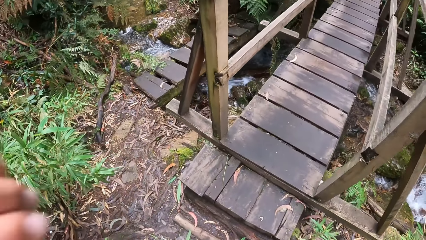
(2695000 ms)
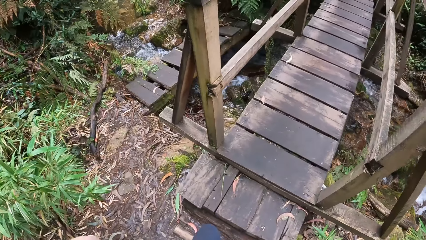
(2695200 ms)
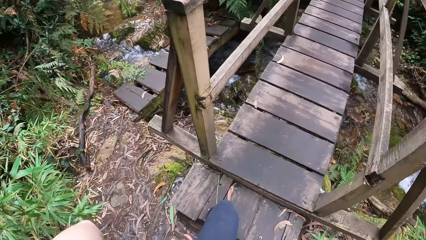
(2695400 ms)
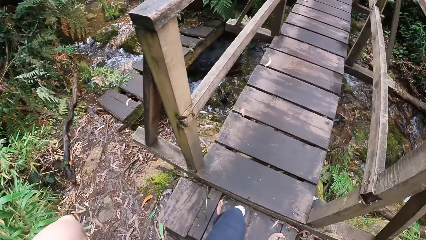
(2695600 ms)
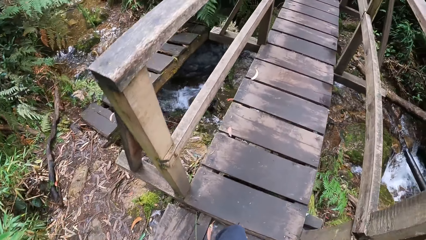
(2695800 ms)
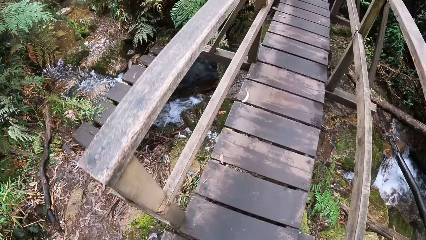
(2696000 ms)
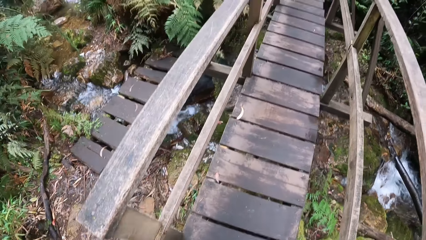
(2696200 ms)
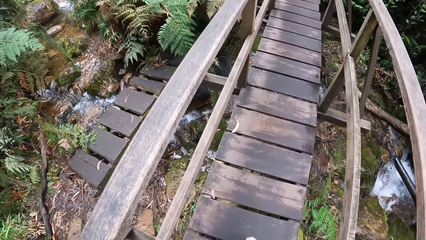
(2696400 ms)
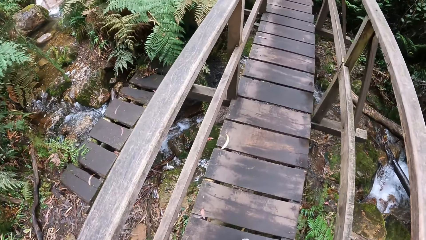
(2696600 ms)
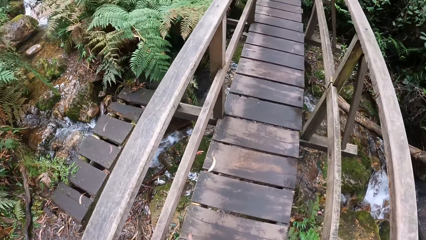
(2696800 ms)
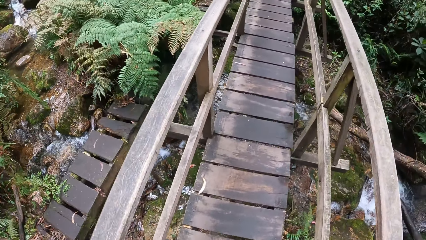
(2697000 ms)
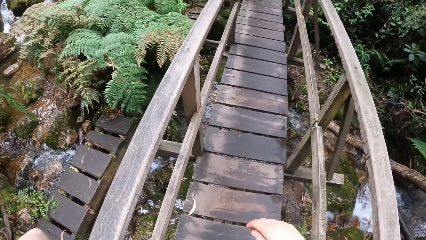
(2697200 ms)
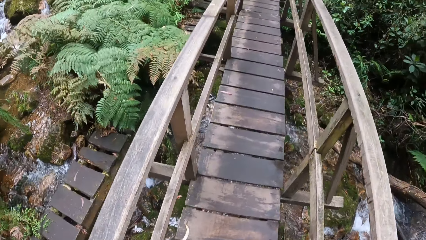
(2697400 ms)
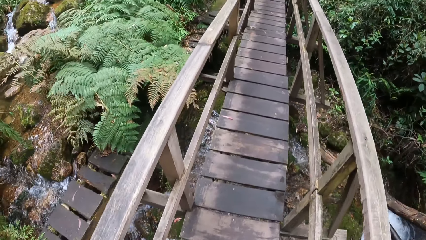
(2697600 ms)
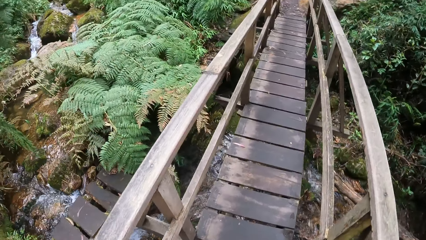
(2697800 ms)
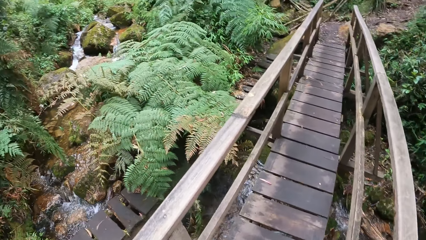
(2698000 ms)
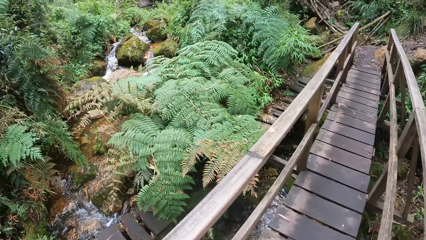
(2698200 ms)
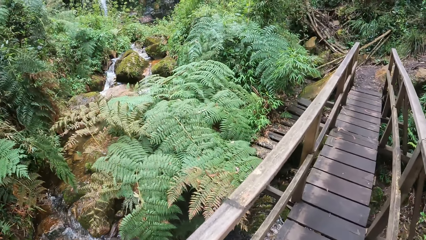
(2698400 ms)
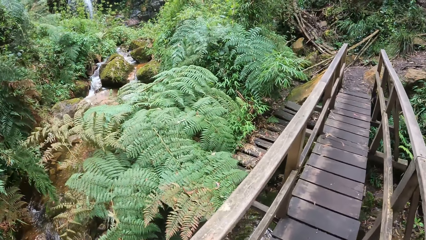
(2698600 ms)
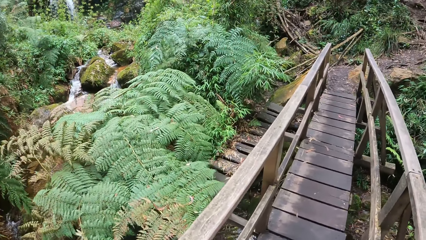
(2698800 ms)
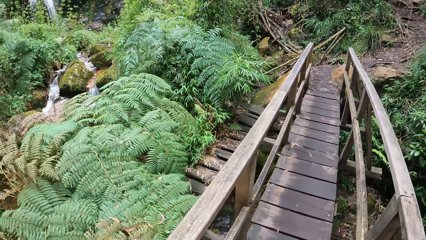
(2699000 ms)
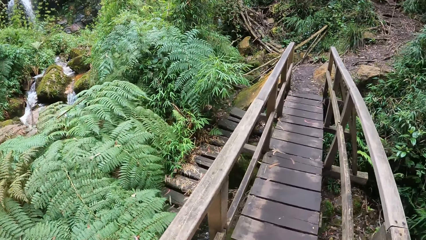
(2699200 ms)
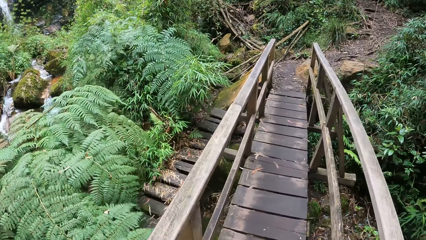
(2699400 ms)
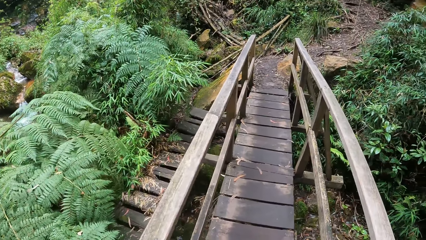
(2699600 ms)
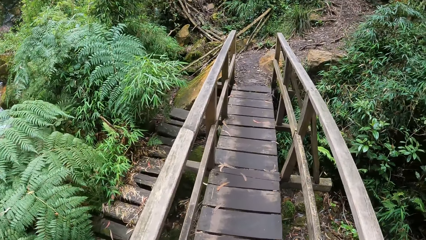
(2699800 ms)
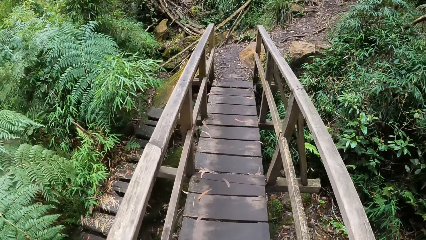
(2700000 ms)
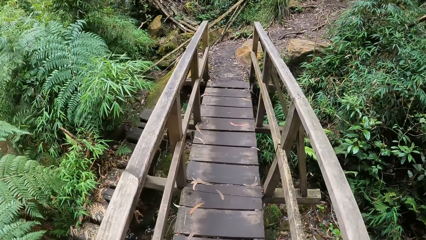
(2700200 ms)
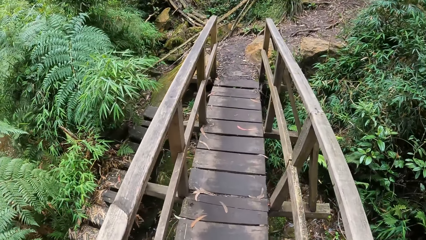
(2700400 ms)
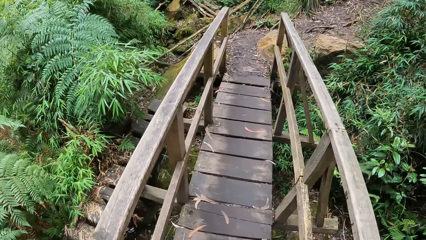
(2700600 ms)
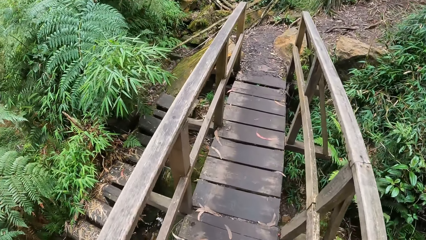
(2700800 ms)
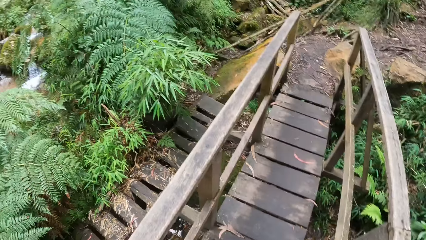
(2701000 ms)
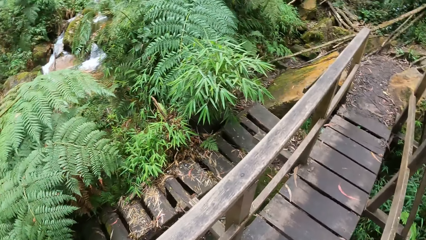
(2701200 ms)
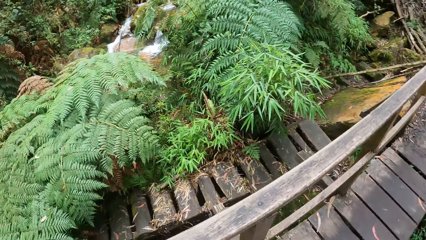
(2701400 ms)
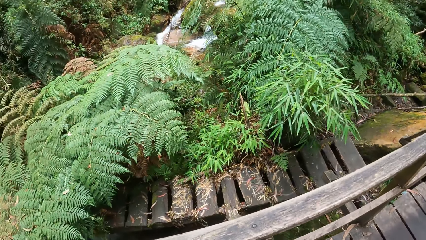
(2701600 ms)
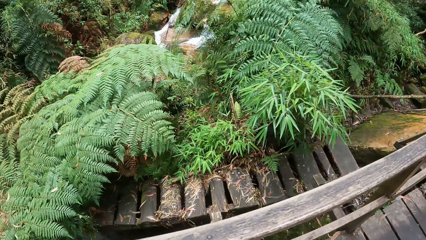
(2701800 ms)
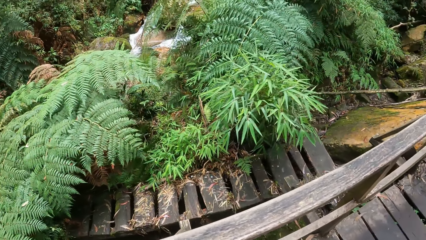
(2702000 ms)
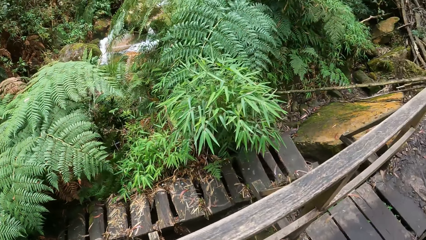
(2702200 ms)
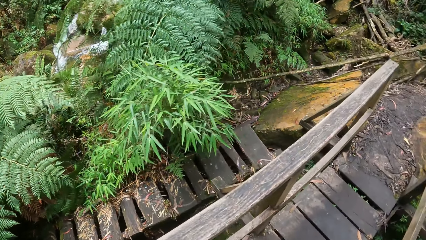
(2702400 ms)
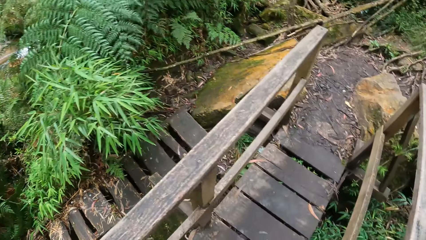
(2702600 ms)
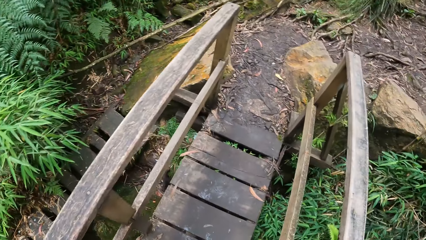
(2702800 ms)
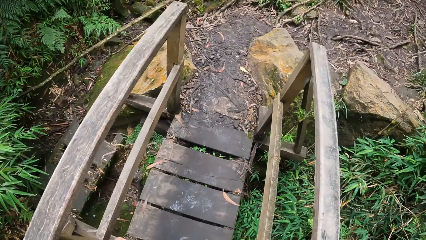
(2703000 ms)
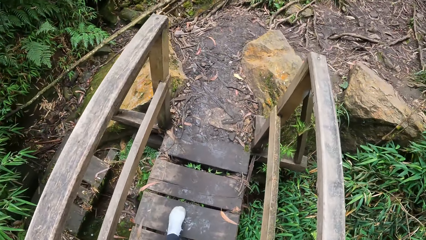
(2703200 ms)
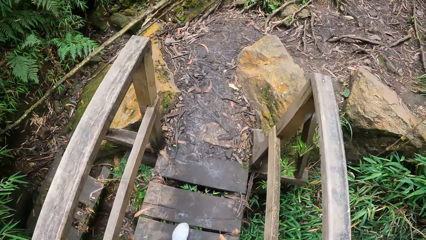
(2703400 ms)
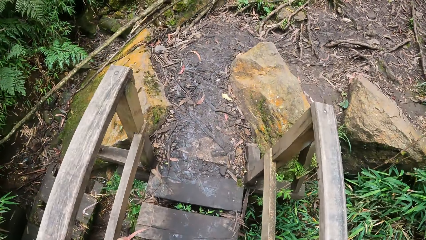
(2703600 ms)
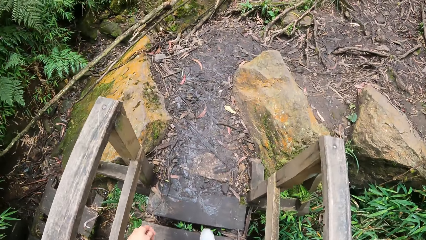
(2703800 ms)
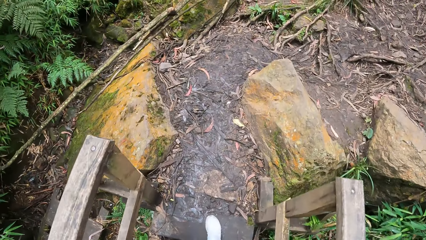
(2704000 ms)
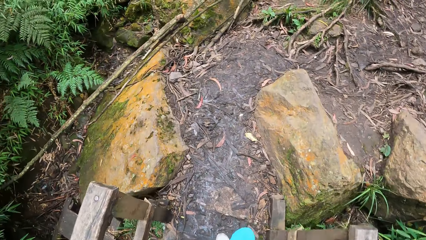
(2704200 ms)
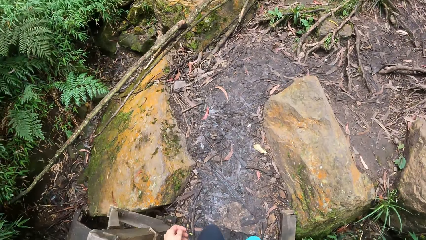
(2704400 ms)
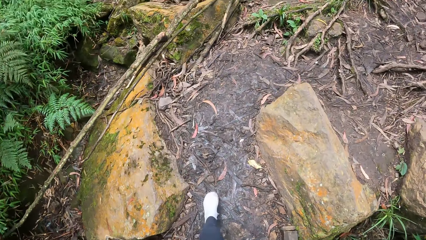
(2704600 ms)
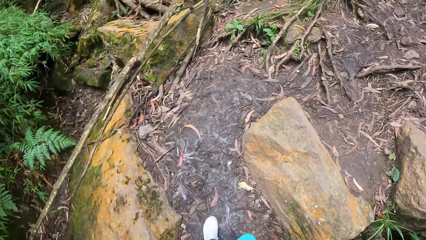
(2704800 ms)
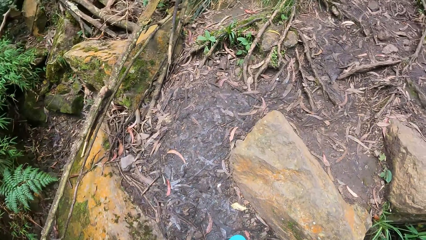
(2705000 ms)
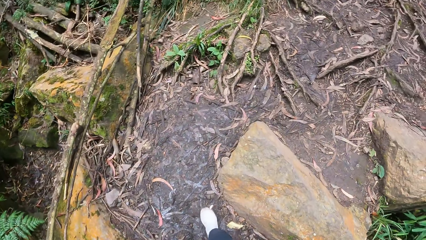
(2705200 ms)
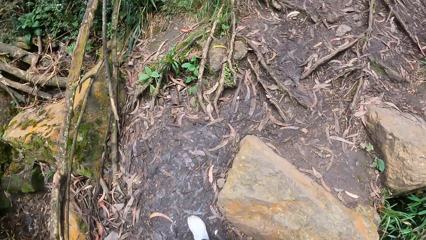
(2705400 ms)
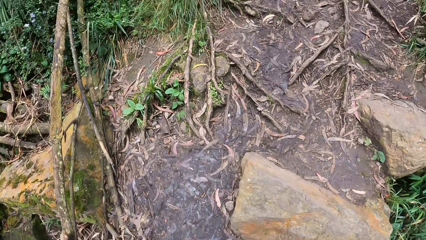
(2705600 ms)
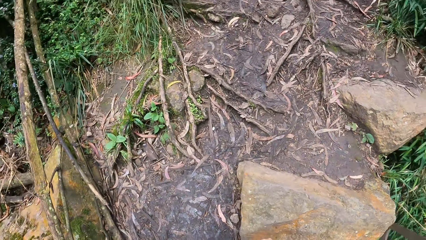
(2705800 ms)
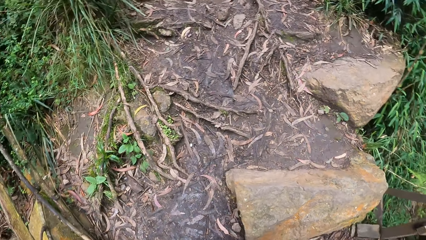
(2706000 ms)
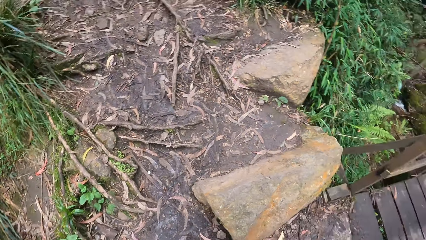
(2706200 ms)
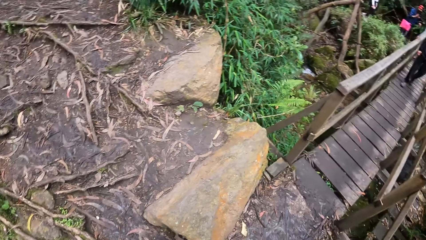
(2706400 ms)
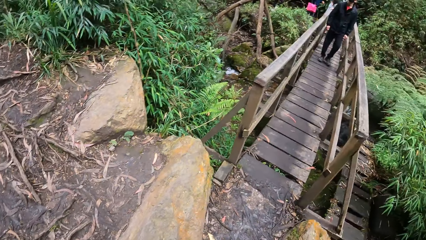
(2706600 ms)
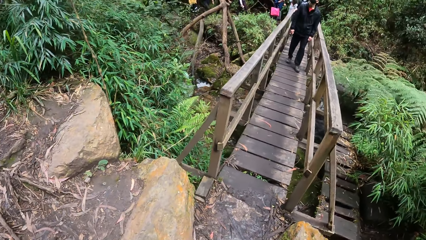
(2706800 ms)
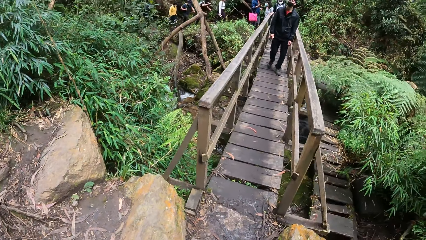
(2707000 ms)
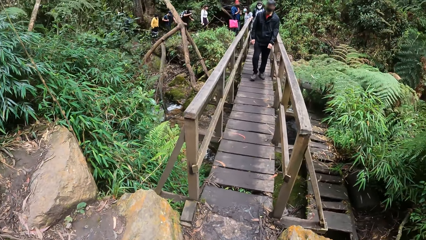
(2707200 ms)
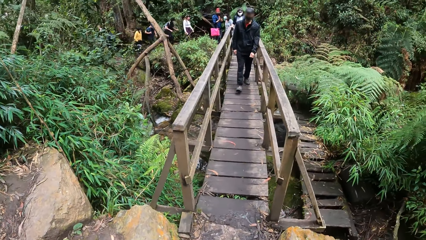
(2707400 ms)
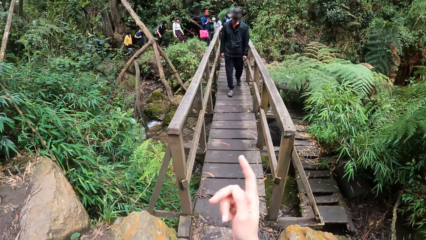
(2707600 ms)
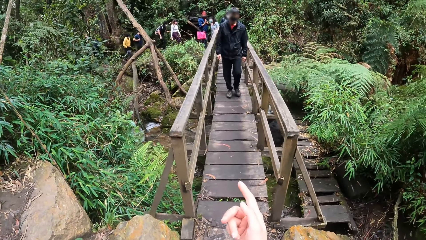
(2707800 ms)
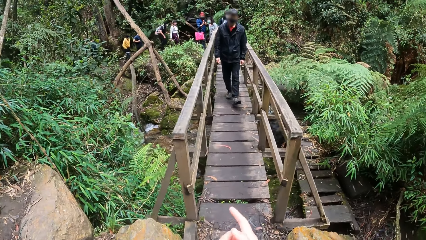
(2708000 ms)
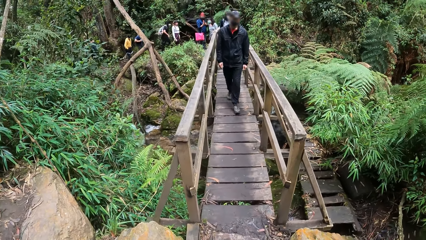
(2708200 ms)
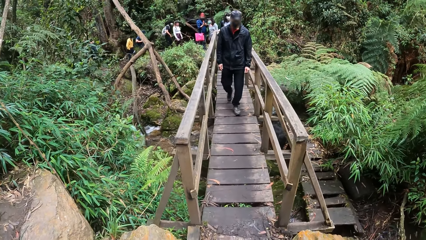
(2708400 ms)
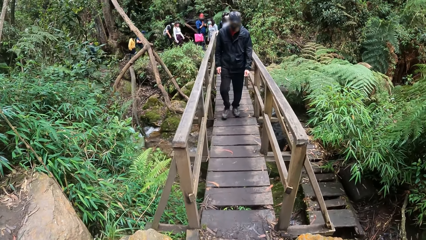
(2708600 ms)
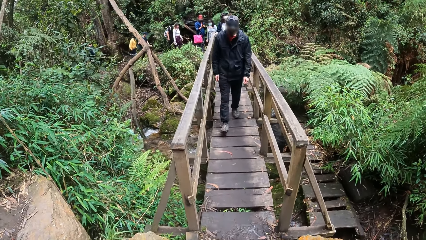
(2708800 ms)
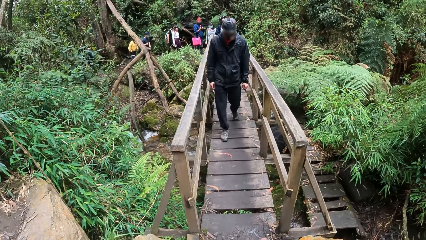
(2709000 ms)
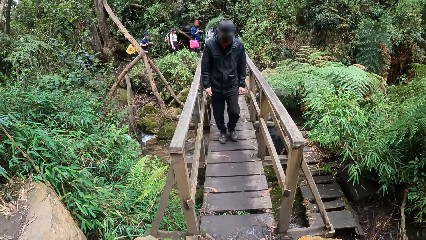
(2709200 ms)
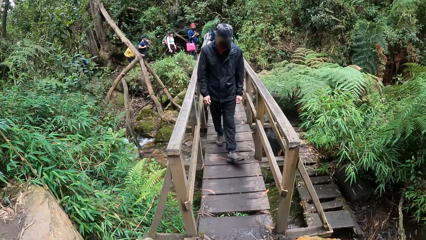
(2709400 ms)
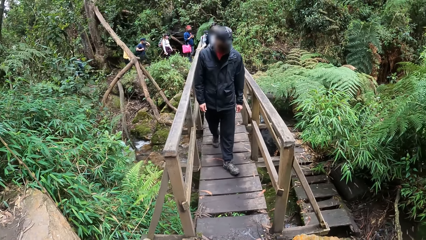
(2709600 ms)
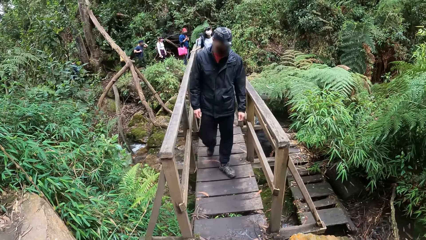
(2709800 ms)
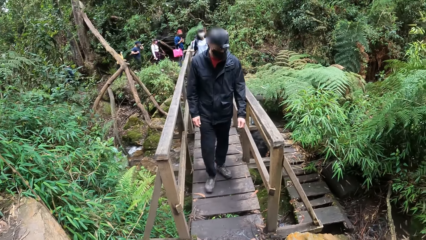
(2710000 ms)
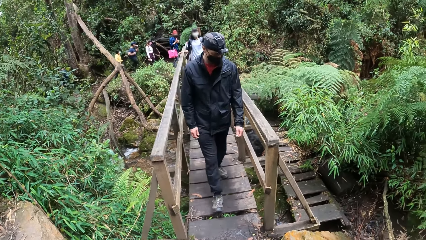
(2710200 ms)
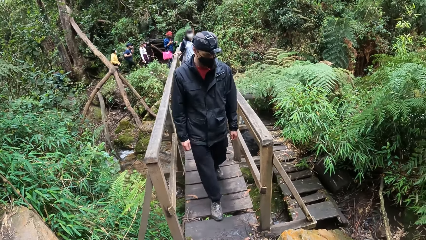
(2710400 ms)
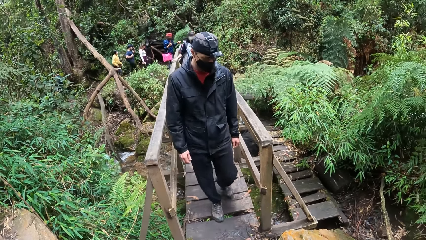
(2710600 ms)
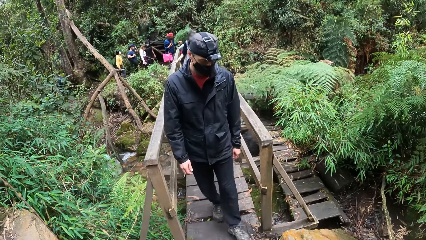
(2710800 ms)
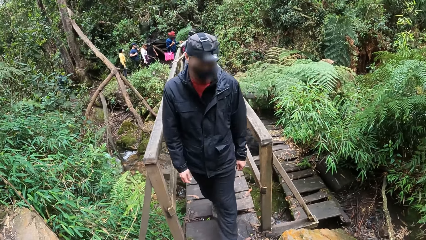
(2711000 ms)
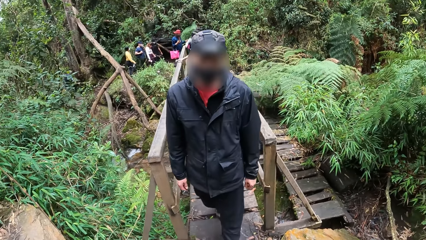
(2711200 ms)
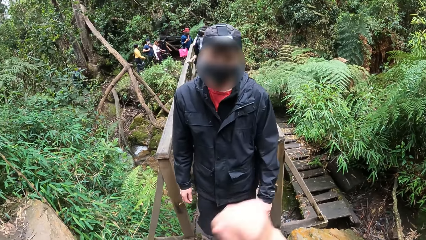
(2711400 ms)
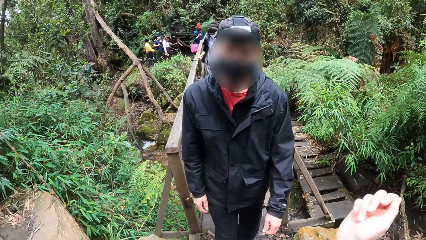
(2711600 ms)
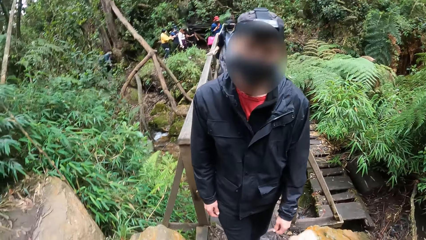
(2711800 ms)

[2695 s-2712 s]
The camera wearer walks across the wooden bridge. The man walks across the wooden bridge. The woman walks across the wooden bridge. The camera wearer interacts with the man. They look around.
